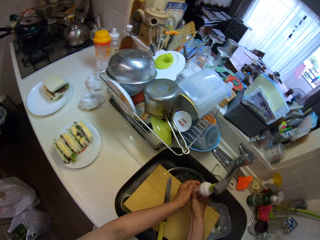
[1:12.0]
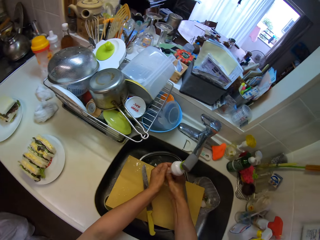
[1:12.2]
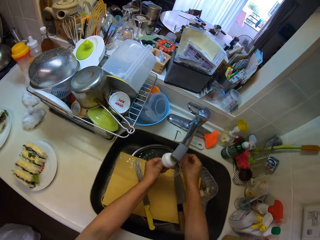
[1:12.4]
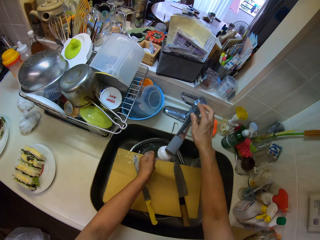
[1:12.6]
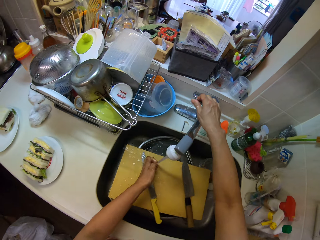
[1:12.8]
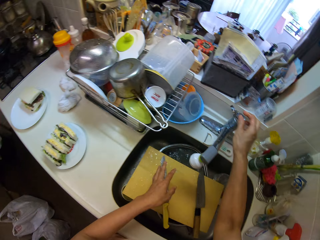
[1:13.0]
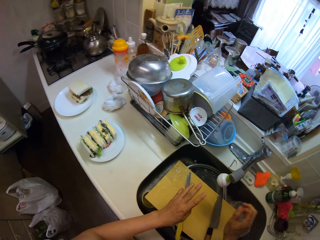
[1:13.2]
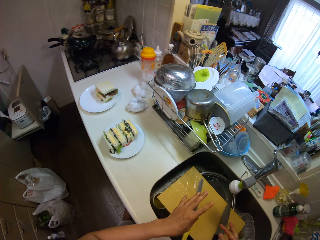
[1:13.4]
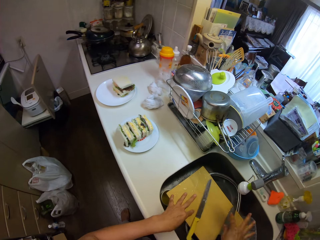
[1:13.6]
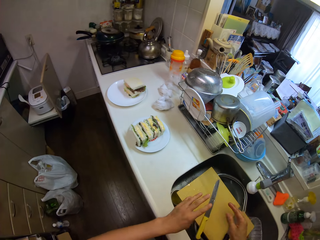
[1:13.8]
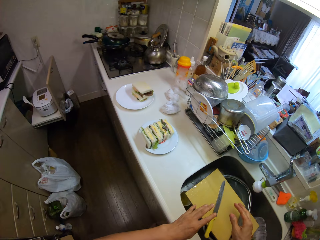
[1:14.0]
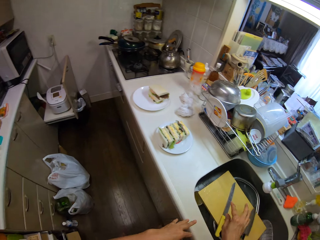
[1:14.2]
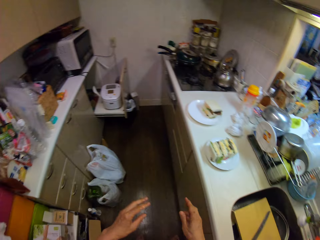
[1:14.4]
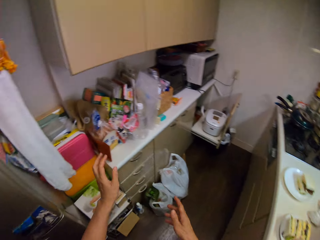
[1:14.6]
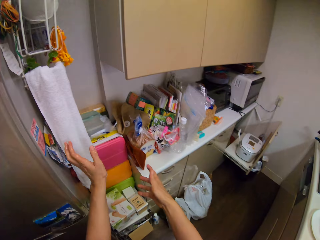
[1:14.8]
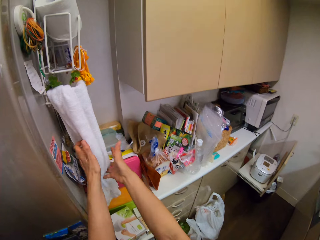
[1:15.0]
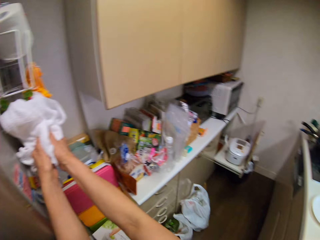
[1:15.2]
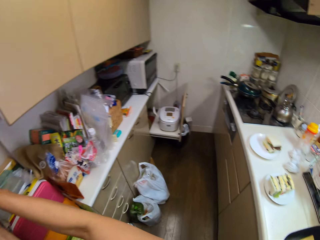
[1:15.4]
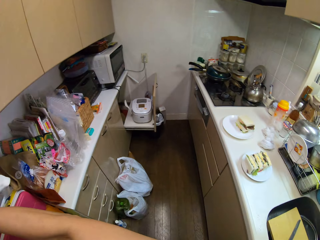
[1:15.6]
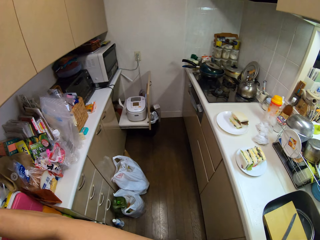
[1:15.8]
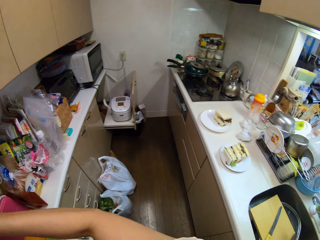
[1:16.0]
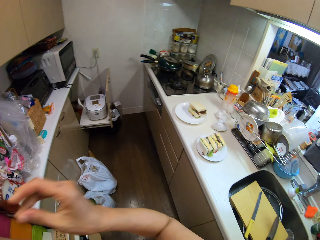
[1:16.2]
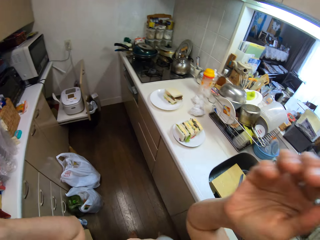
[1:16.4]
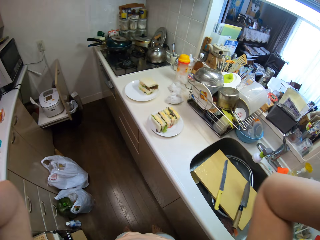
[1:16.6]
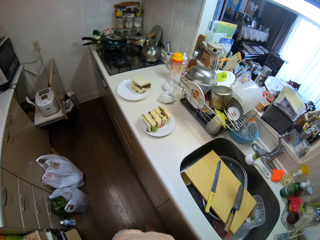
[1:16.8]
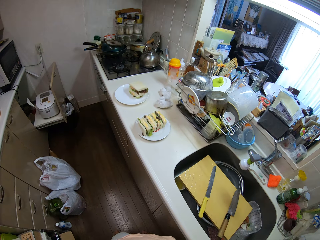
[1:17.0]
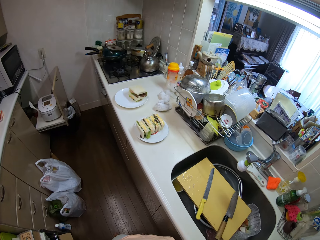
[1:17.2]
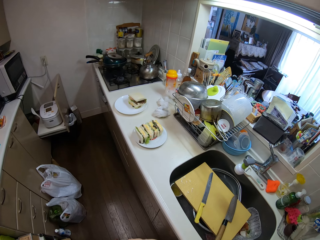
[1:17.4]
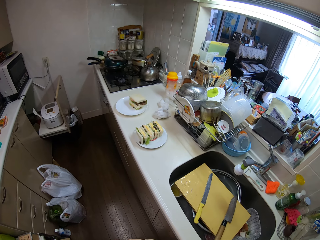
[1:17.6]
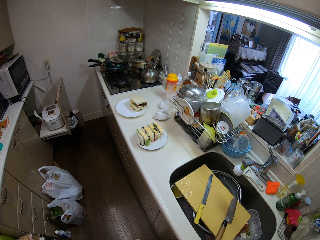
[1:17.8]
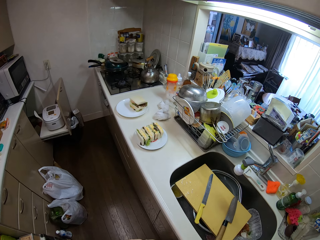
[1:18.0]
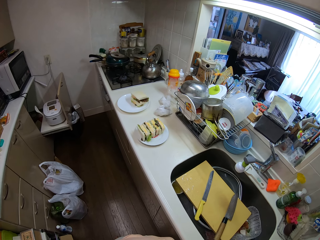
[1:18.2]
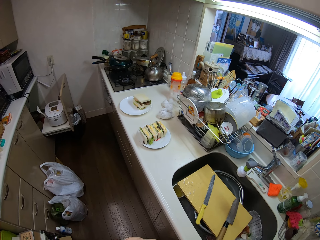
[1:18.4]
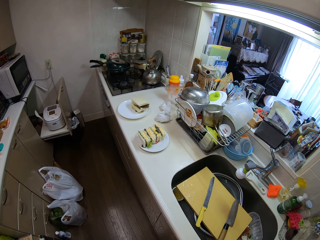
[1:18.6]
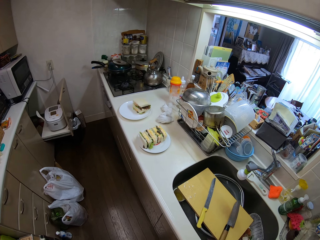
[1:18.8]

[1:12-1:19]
The camera wearer turns off the tap. He dries his hands with a towel.
